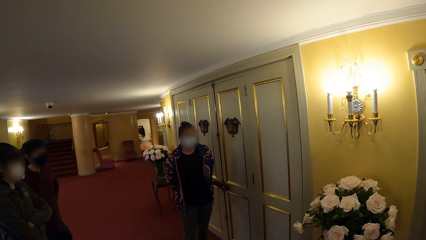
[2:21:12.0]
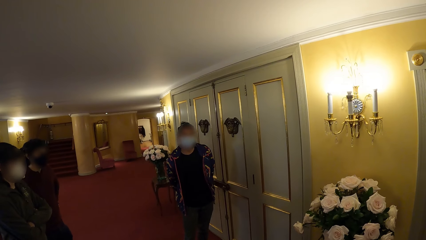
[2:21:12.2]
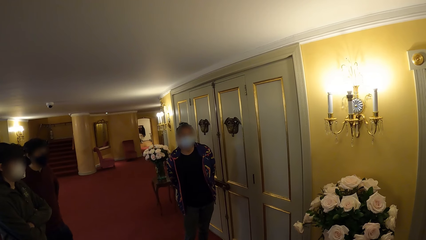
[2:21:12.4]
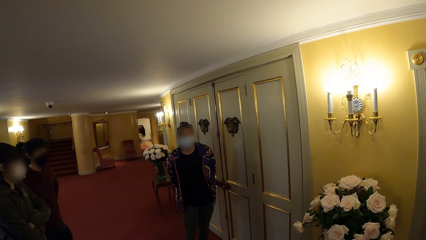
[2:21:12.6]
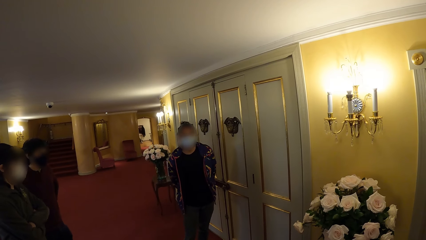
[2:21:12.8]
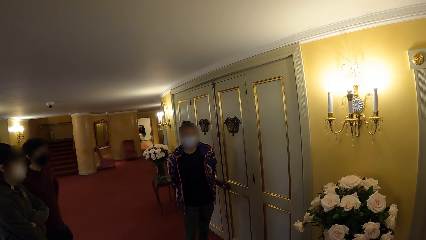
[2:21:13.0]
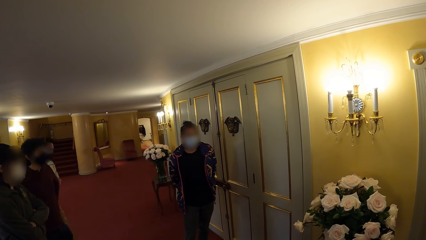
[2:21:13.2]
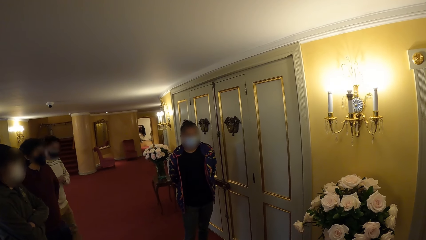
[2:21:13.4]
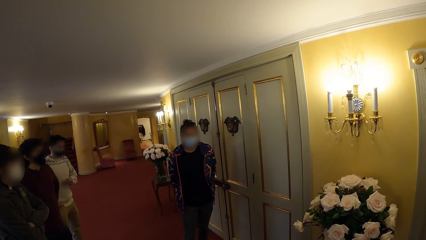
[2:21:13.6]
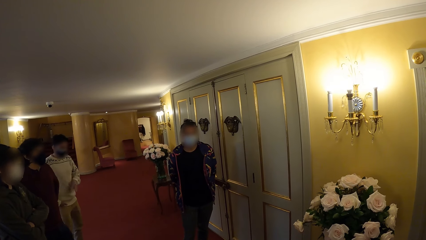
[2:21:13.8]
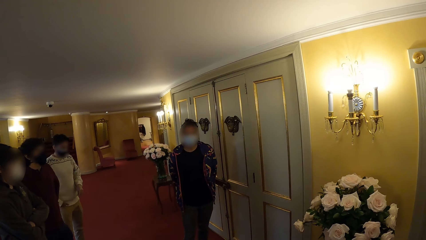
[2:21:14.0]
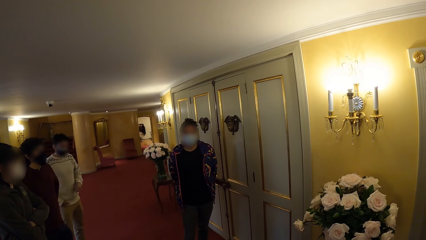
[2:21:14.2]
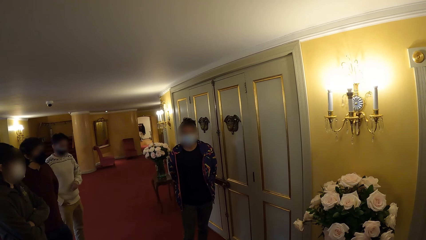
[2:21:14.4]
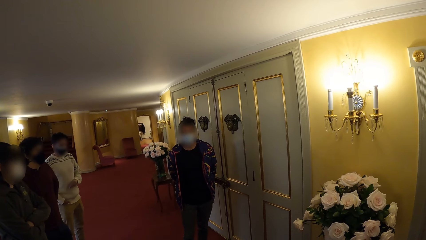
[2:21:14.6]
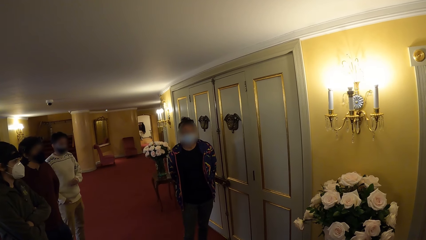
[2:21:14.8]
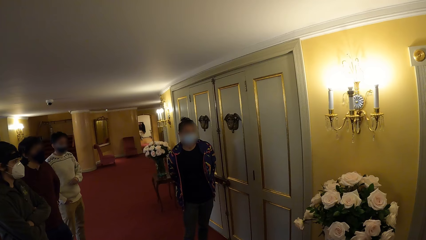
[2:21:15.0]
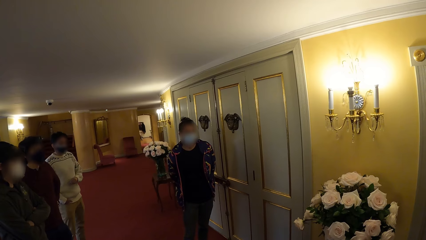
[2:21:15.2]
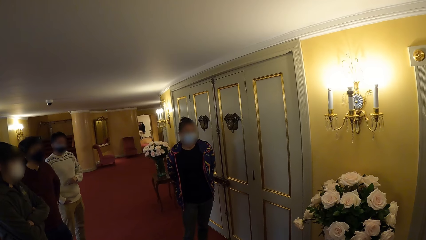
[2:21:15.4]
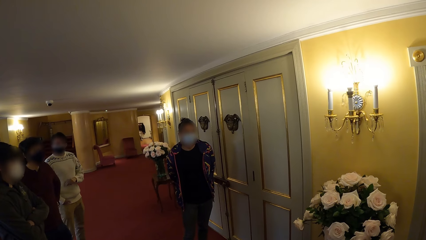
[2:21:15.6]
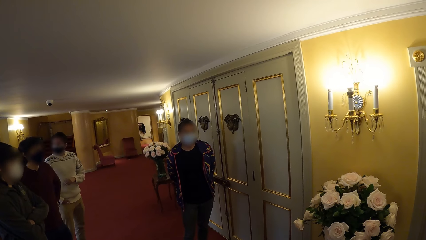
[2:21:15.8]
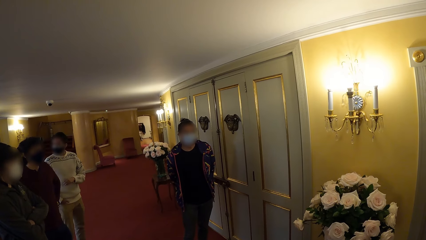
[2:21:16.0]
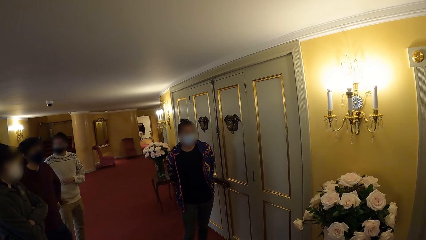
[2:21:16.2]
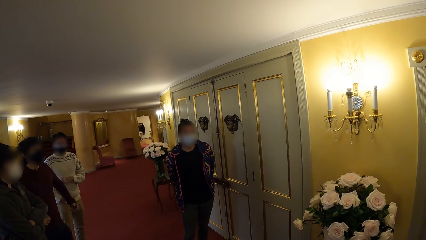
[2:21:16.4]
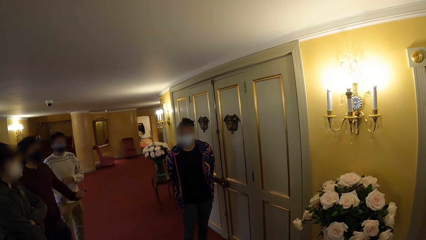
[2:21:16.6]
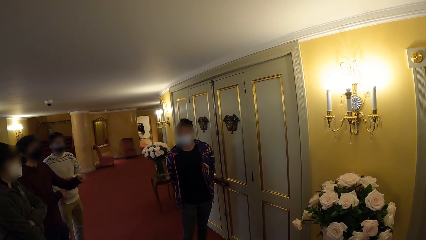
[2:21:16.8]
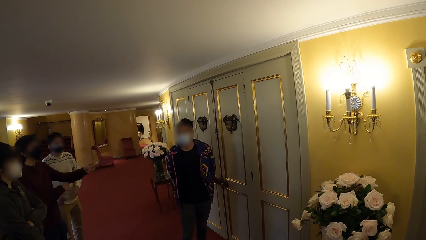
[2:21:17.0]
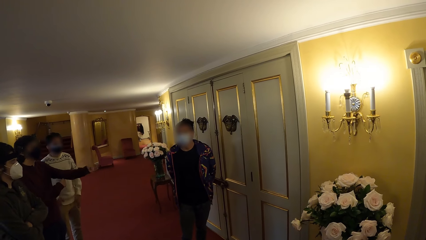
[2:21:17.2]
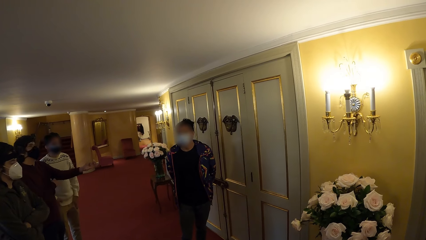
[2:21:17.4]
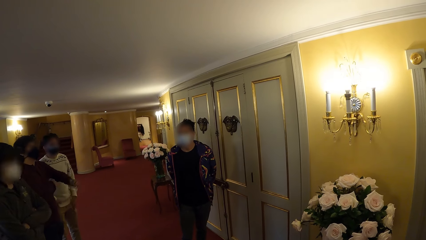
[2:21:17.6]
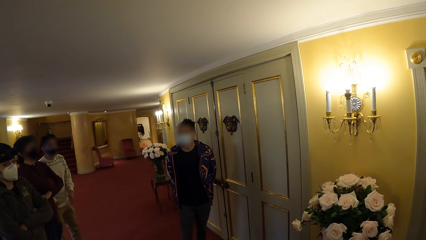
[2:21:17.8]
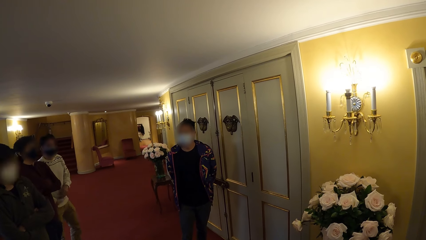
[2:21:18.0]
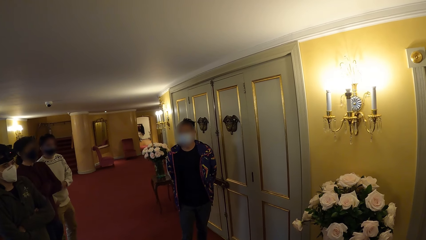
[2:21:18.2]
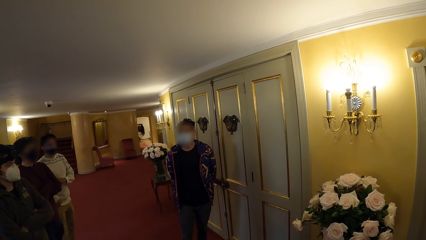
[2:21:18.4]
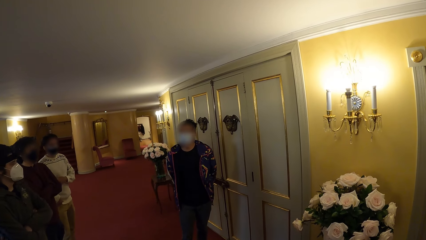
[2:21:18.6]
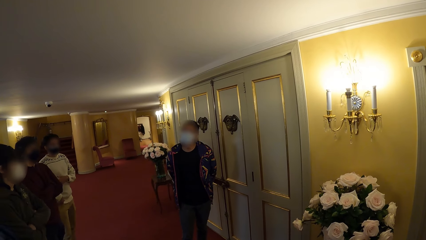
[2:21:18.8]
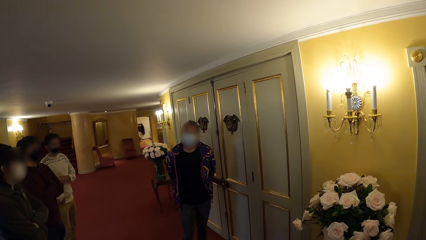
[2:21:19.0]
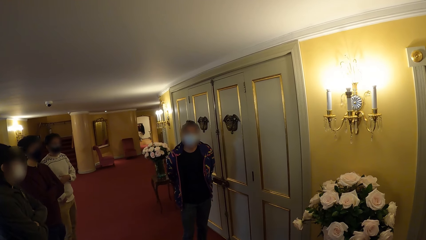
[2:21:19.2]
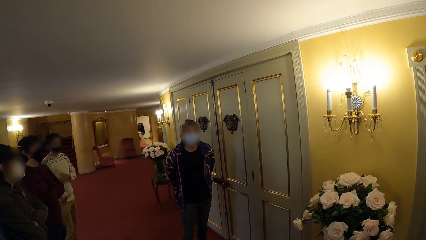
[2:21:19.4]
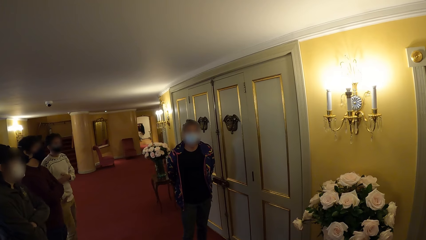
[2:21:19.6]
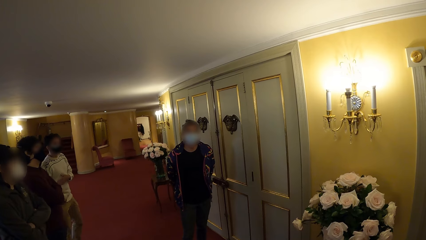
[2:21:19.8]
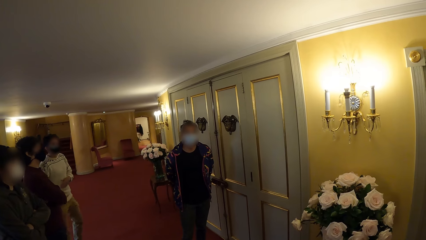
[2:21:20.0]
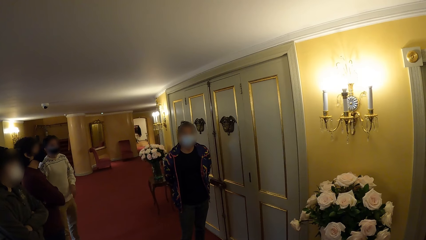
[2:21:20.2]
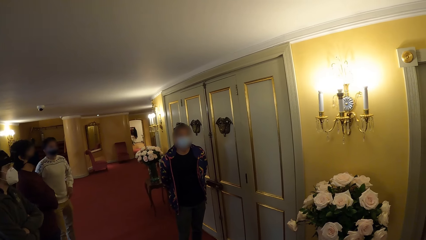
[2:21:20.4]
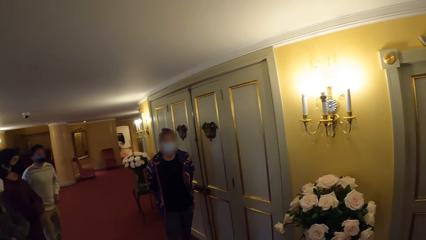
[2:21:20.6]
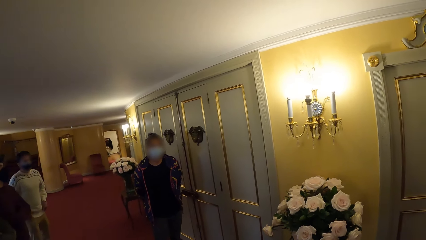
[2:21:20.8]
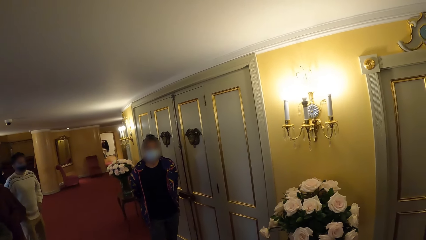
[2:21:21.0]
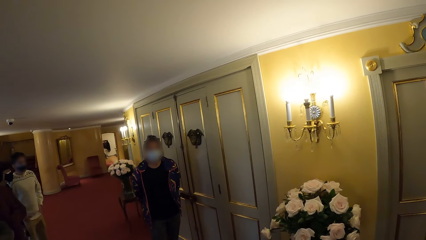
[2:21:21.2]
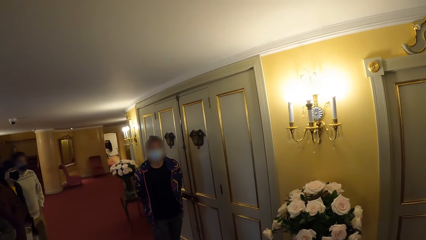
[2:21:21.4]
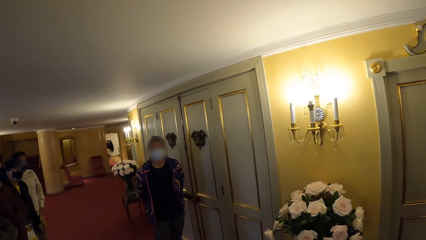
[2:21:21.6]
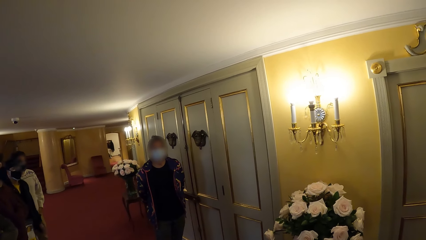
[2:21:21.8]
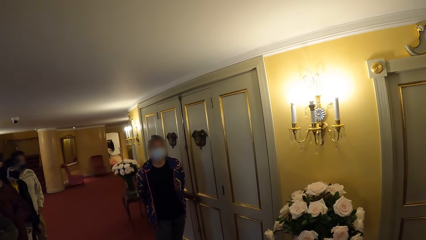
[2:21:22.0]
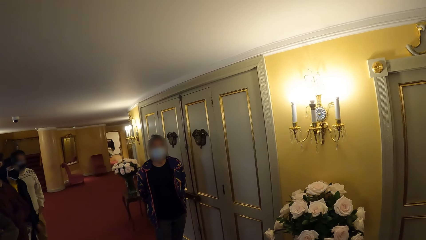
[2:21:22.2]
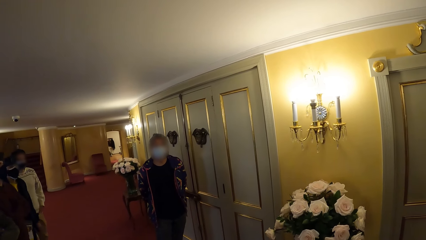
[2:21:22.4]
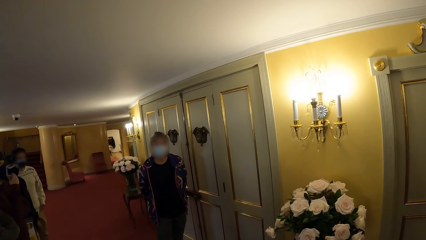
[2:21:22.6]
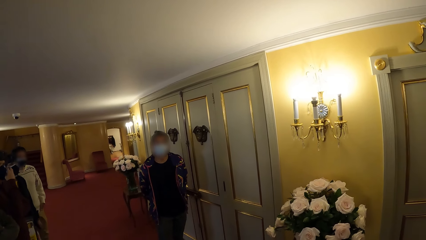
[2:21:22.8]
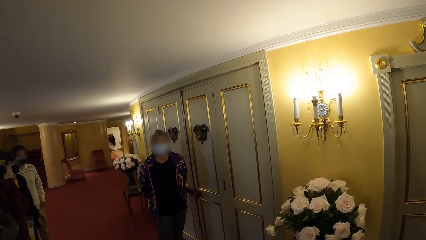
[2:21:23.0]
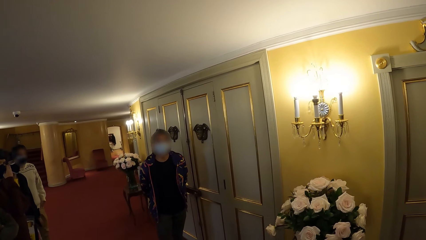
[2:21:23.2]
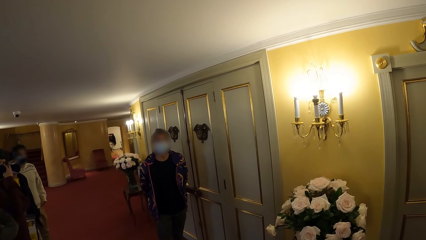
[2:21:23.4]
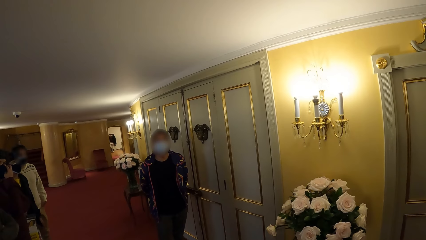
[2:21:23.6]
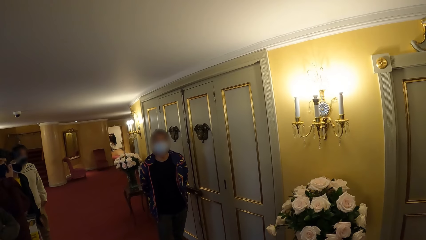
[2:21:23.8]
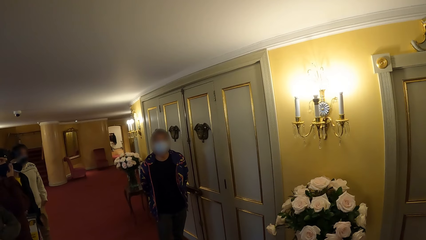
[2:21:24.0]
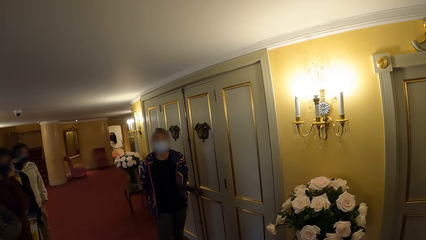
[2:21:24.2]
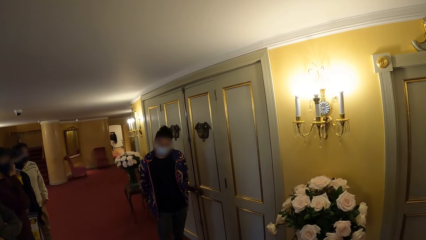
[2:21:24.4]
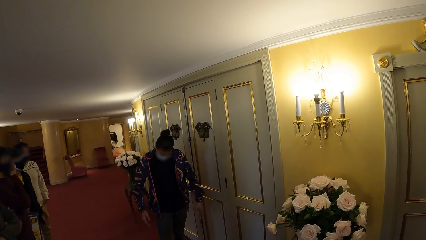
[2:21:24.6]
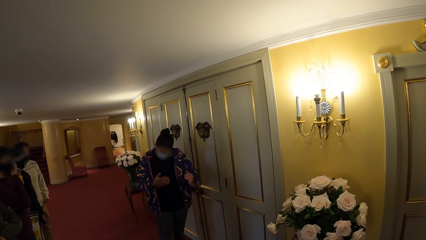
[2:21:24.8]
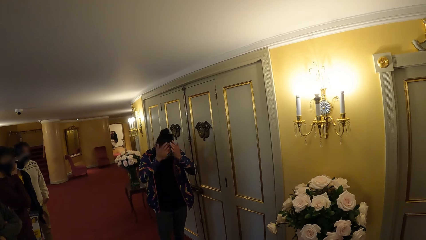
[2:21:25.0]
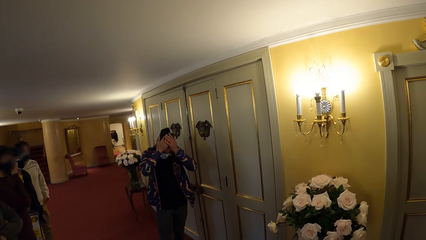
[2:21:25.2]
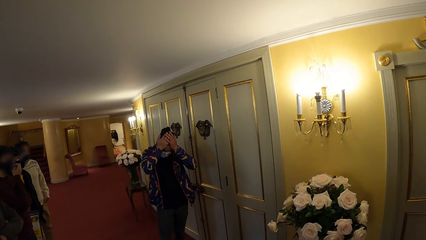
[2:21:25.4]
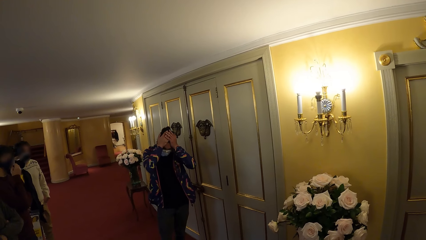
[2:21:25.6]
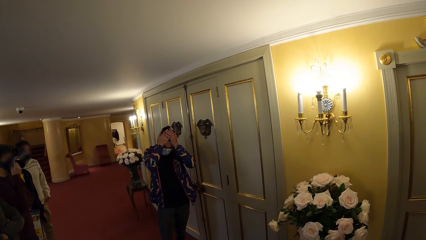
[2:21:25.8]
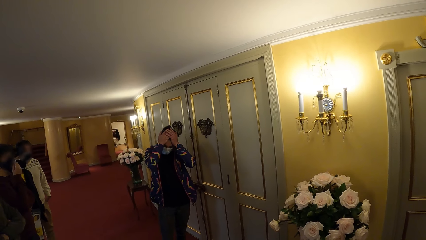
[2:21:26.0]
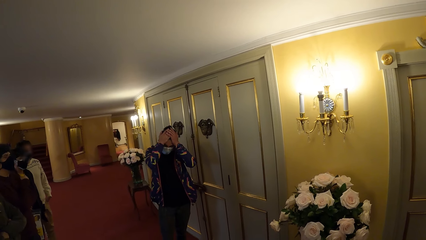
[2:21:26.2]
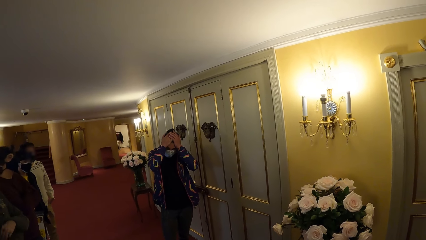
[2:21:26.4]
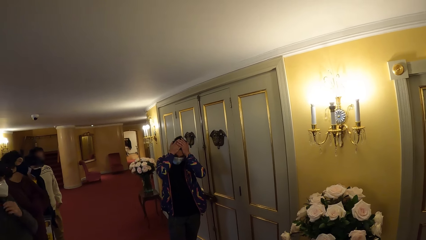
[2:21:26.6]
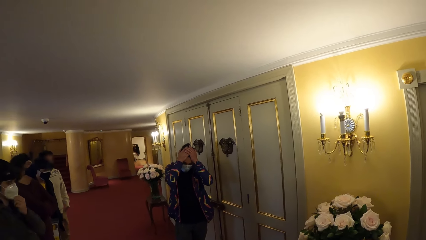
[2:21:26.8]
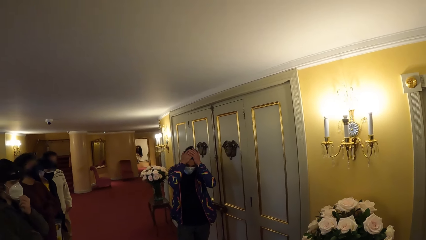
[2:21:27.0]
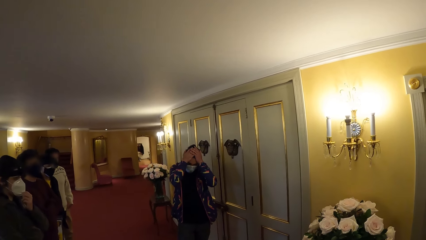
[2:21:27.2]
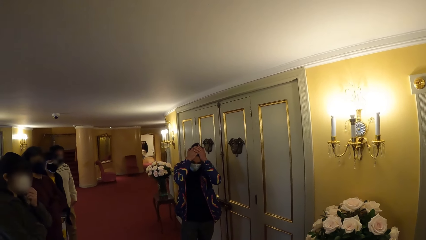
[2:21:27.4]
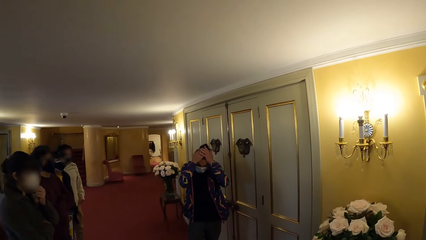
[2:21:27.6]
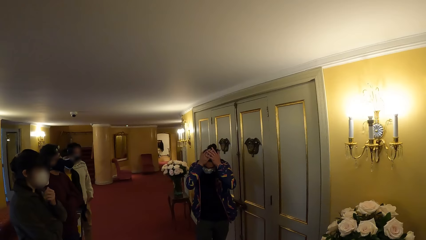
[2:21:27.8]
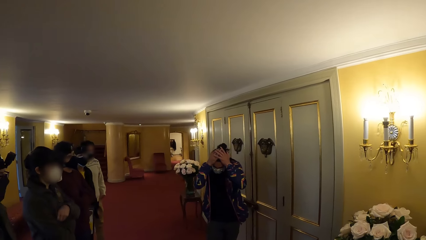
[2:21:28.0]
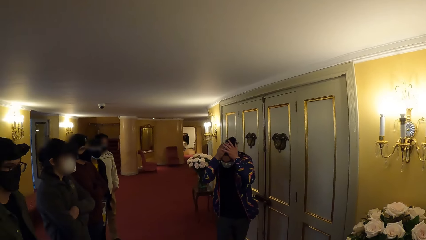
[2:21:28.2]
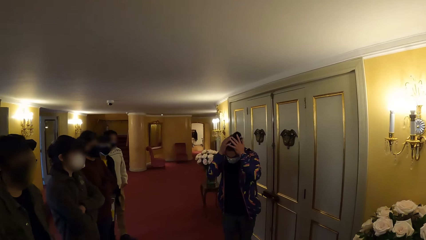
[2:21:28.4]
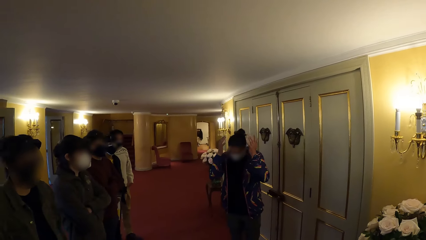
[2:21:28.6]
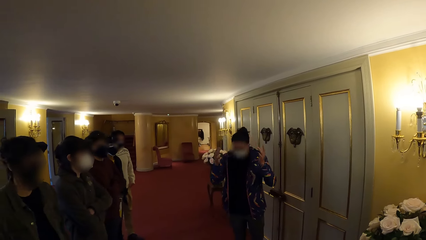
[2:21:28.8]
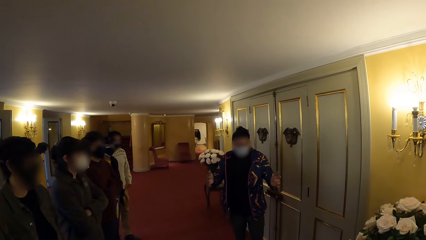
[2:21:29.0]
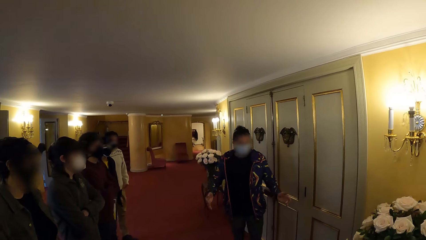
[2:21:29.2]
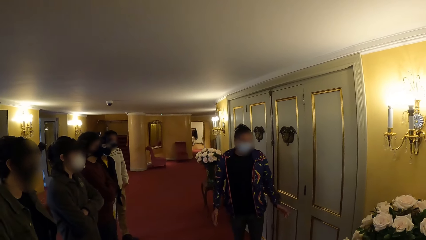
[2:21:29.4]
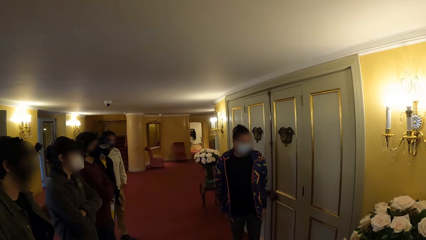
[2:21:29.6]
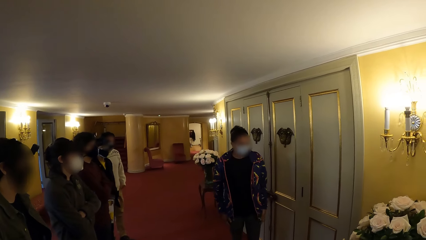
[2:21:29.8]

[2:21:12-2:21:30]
A person pulls his sleeves up and folds his arms. The camera wearer interacts with another person. The other person holds his head. The camera wearer looks around.
